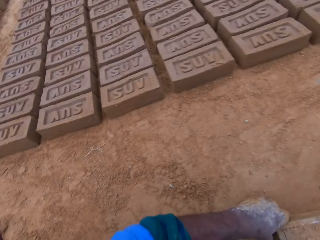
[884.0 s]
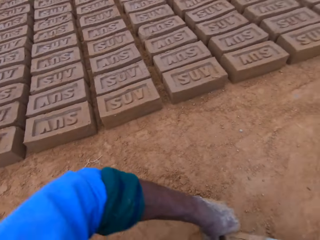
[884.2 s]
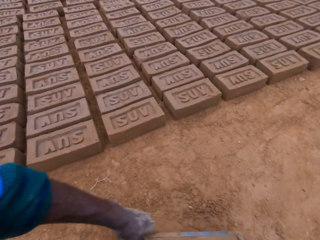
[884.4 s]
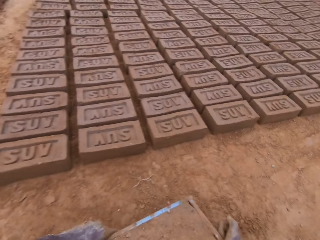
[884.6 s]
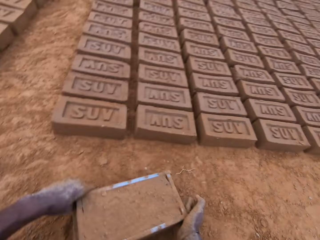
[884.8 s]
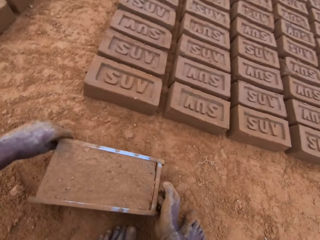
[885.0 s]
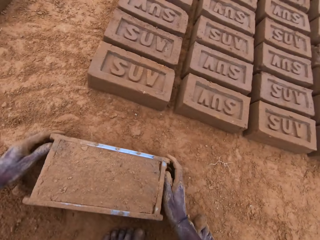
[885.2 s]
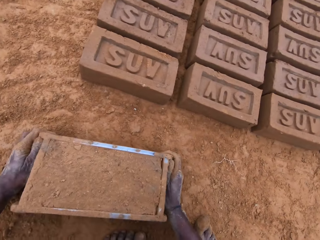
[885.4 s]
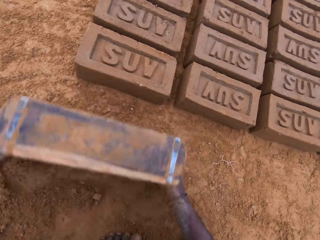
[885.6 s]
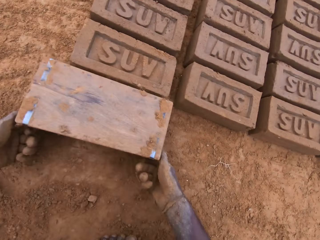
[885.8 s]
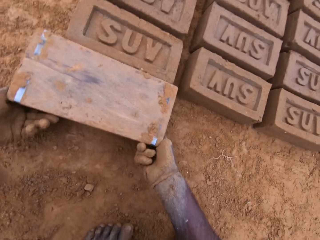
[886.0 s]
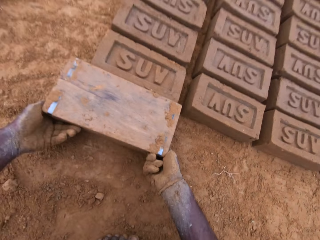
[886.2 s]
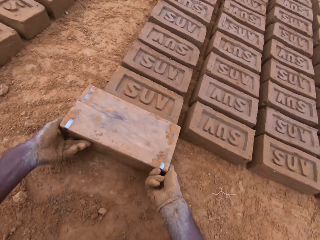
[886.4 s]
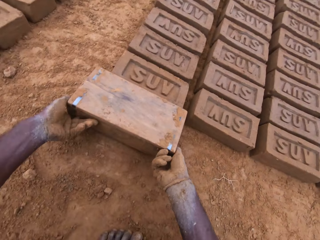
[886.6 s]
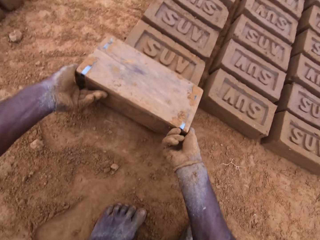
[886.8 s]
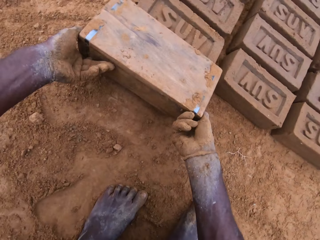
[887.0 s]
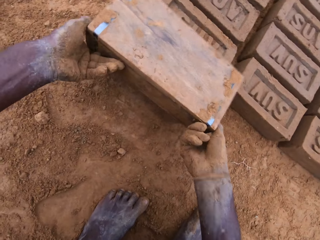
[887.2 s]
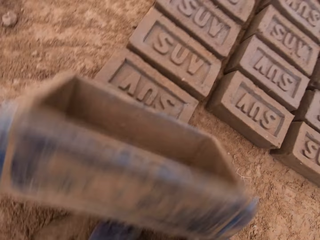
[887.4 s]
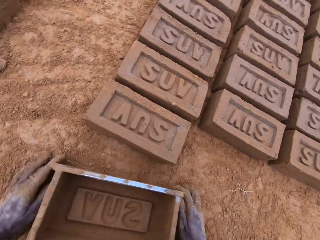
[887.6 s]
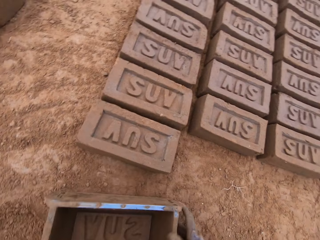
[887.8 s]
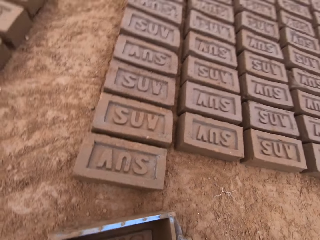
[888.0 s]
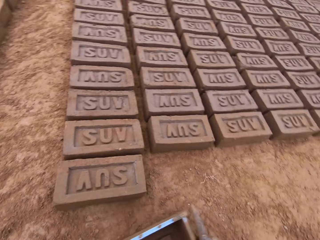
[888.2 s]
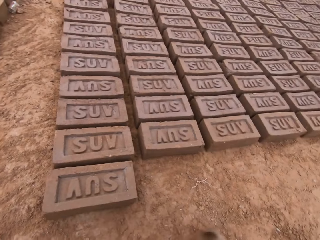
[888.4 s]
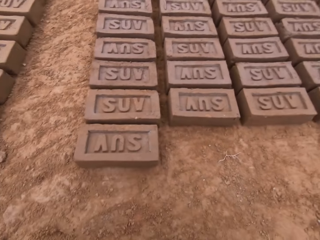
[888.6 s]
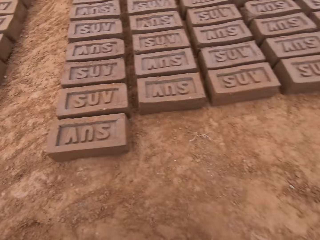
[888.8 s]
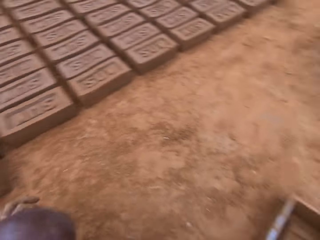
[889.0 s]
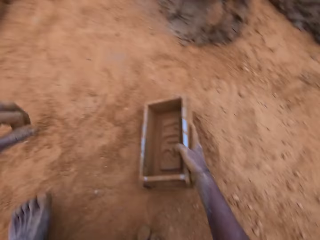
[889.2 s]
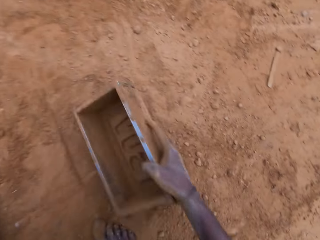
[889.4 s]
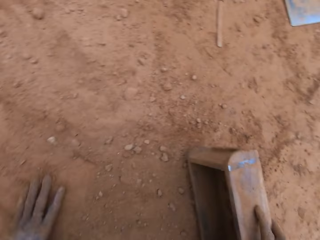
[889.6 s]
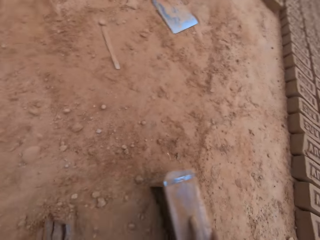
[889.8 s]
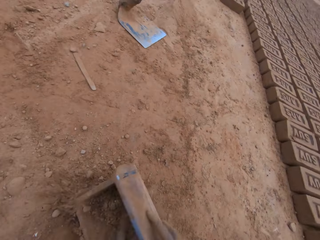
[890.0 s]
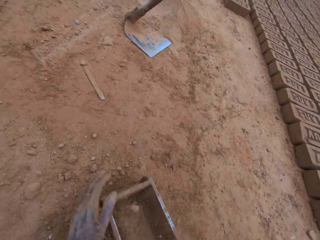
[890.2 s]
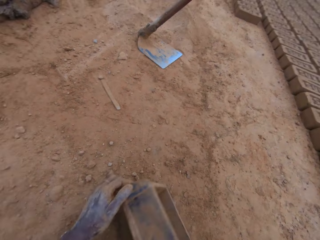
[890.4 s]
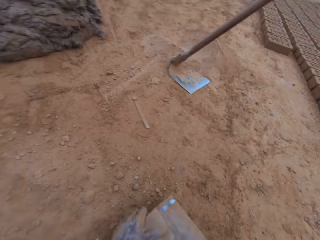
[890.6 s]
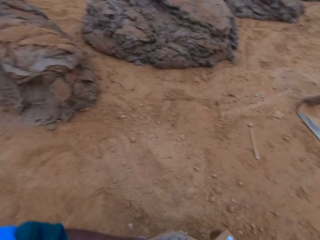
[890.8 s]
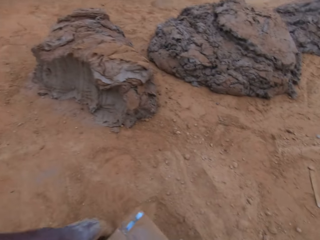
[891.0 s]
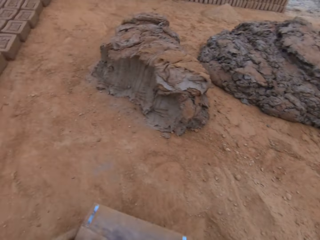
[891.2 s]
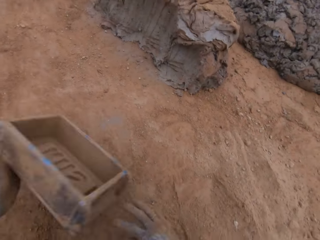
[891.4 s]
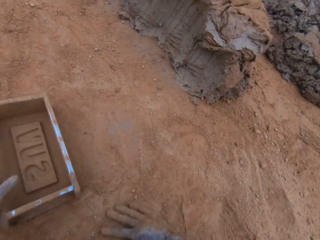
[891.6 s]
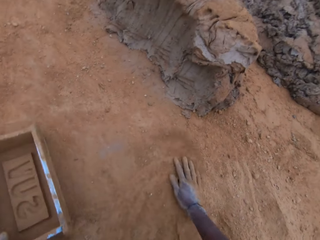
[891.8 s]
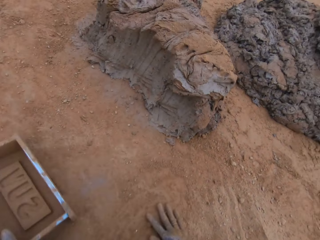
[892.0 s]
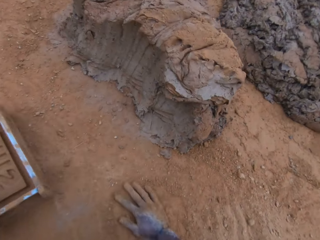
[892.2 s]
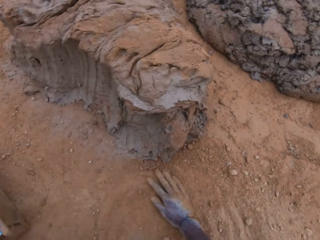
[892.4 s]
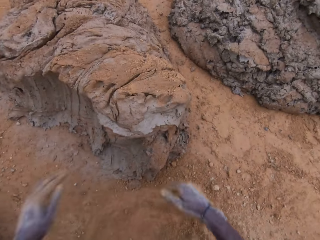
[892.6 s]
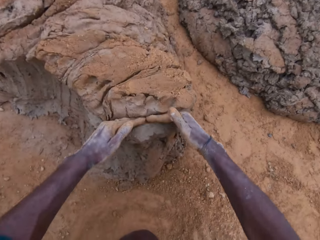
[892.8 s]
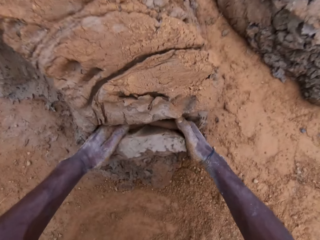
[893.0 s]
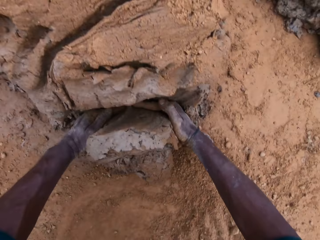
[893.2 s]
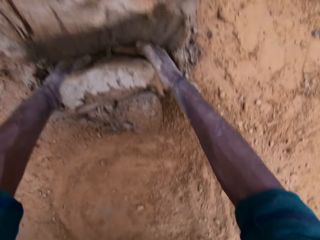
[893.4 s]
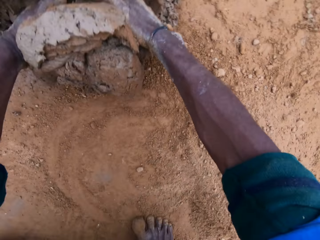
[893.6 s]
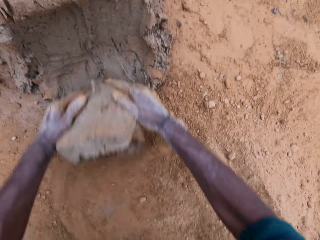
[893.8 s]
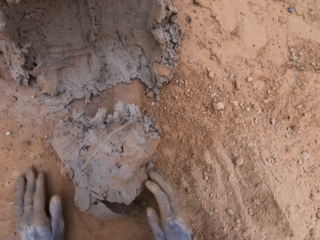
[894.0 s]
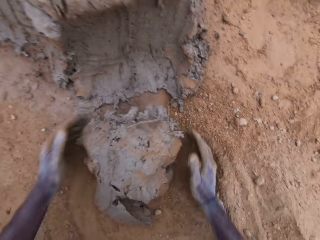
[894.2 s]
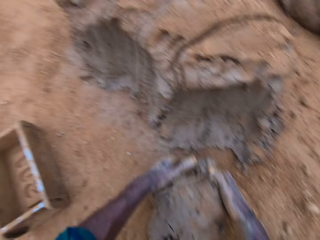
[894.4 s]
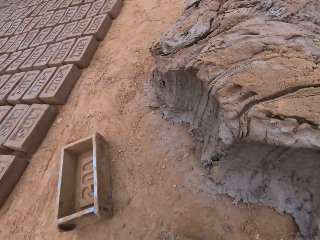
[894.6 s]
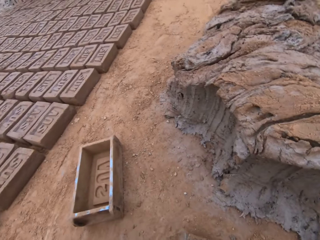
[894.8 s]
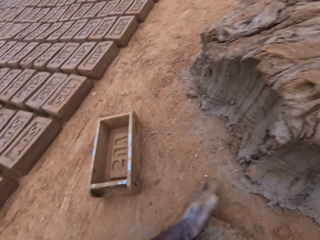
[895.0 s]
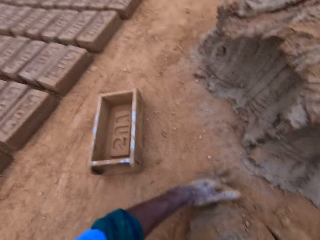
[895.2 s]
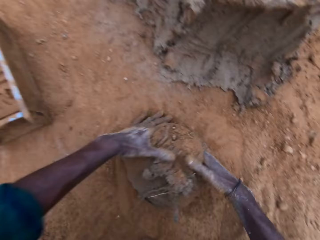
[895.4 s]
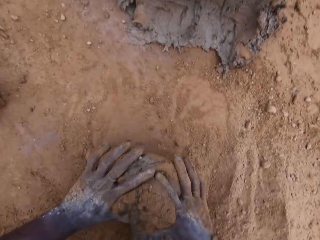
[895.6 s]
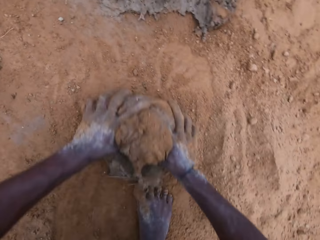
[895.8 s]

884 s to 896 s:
The camera wearer spreads soil in a clay mixture in a wooden brick mold. He picks up the wooden brick mold from the ground. He moves the mold. He turns the mold upside down. He puts down the clay mixture from the wooden brick mold on the ground. He retrieves the mold. He puts down the wooden brick mold on the ground. He moves the wooden brick mold on the ground. He puts sand into the mold. He pours the sand away. He flips the wooden brick mold on the ground. He puts down the wooden brick mold on the ground. He rubs his hand on the ground. He cuts the clay mixture with hands. He scoops mortar with his hand. He molds the clay mixture.

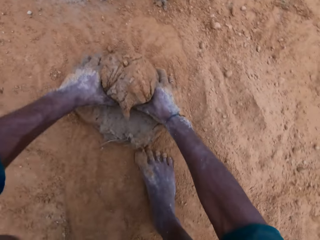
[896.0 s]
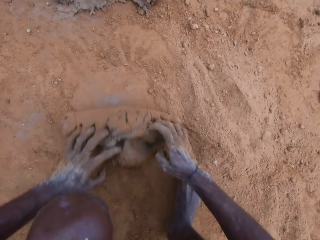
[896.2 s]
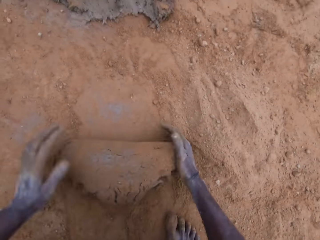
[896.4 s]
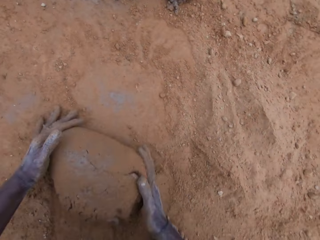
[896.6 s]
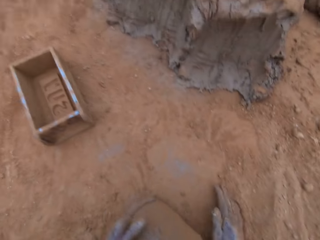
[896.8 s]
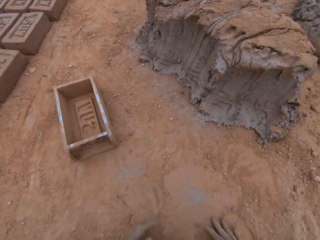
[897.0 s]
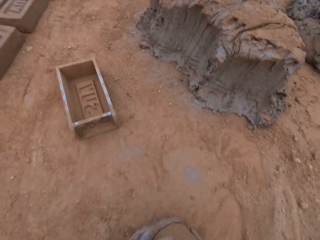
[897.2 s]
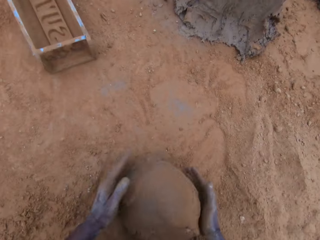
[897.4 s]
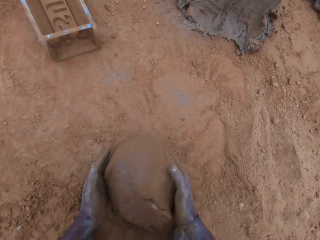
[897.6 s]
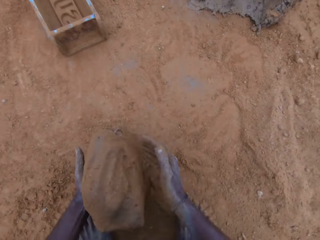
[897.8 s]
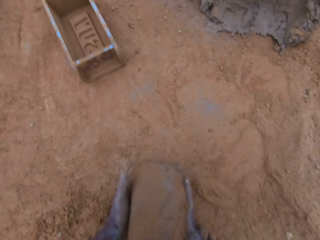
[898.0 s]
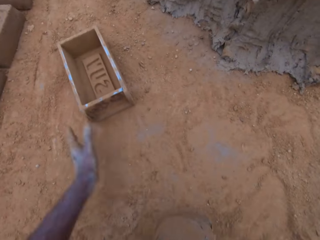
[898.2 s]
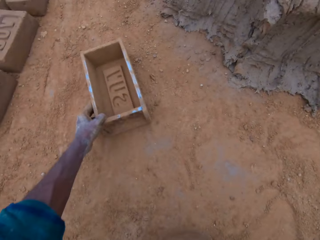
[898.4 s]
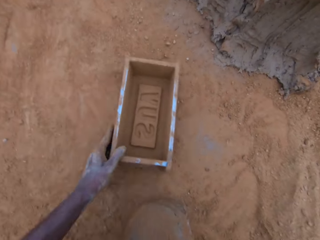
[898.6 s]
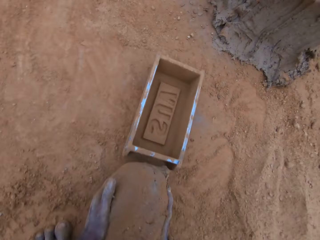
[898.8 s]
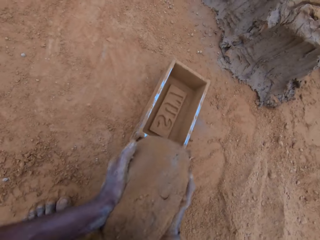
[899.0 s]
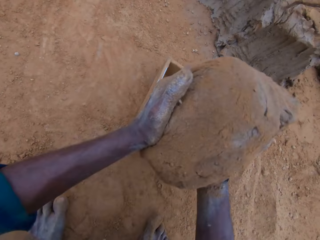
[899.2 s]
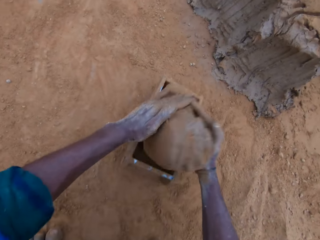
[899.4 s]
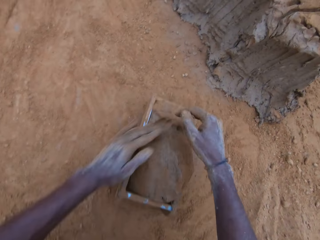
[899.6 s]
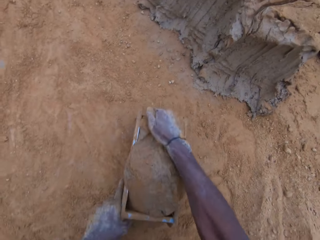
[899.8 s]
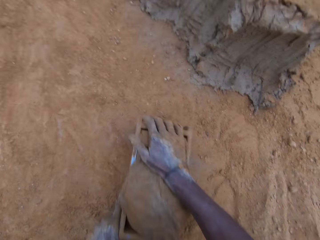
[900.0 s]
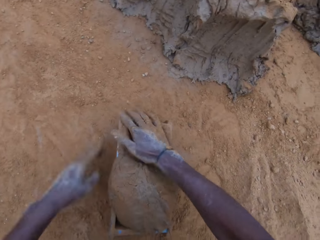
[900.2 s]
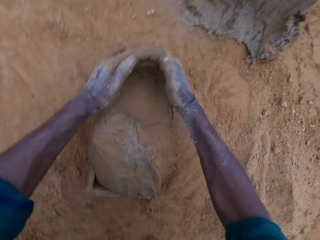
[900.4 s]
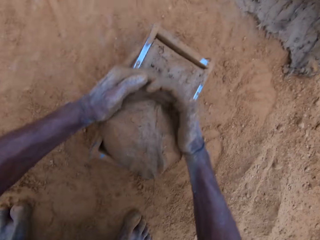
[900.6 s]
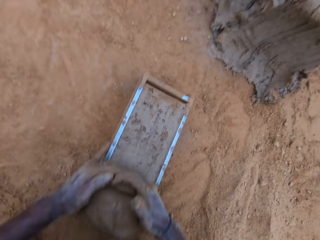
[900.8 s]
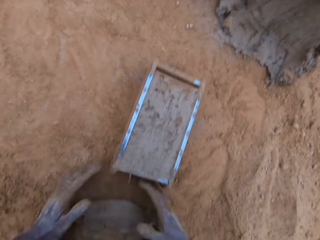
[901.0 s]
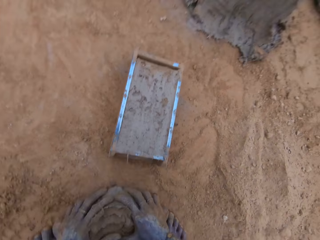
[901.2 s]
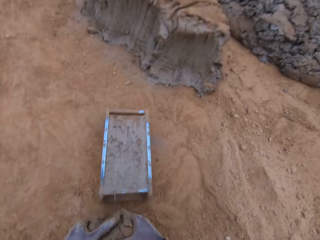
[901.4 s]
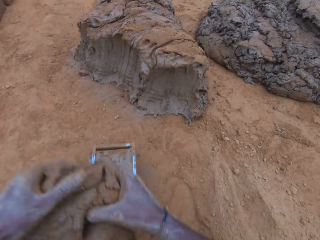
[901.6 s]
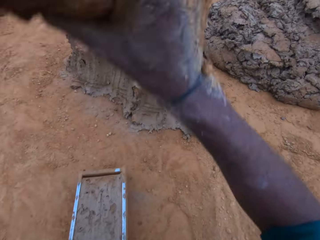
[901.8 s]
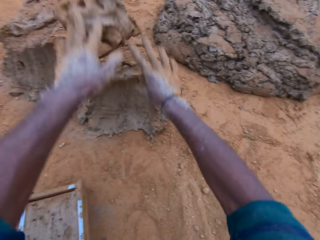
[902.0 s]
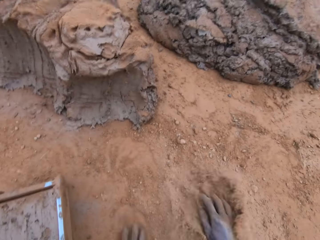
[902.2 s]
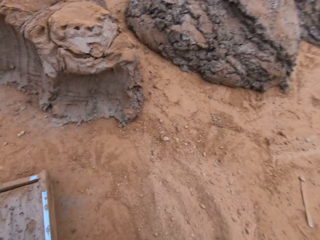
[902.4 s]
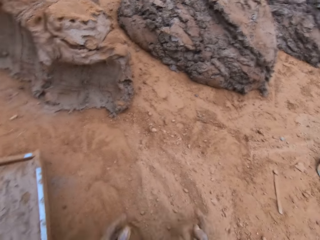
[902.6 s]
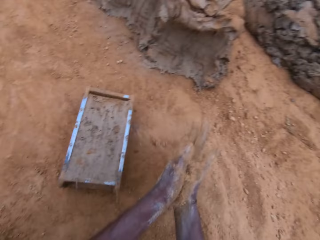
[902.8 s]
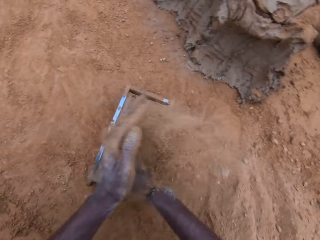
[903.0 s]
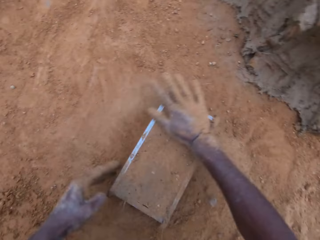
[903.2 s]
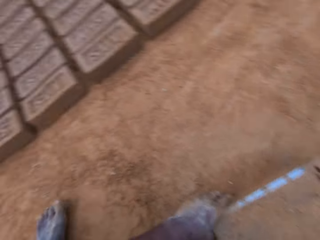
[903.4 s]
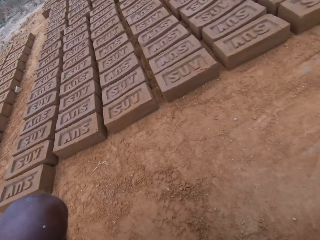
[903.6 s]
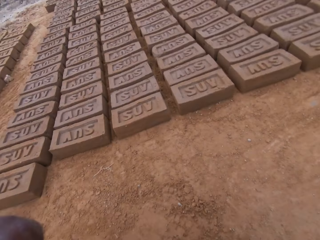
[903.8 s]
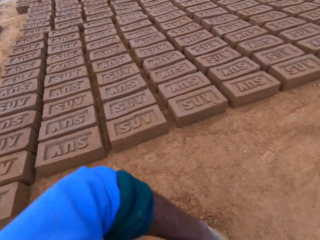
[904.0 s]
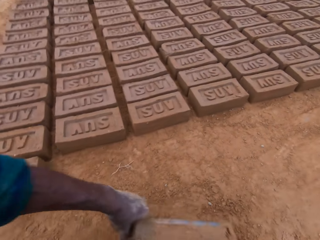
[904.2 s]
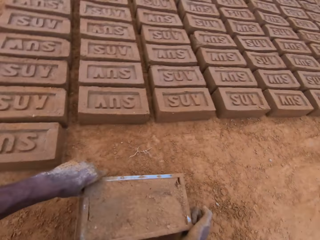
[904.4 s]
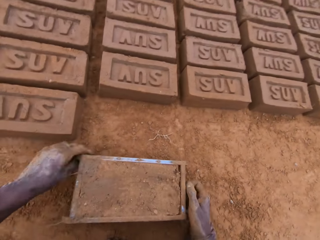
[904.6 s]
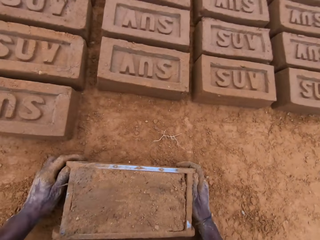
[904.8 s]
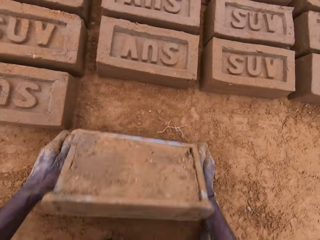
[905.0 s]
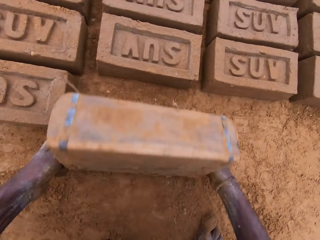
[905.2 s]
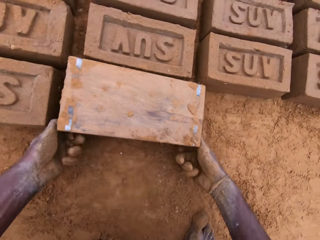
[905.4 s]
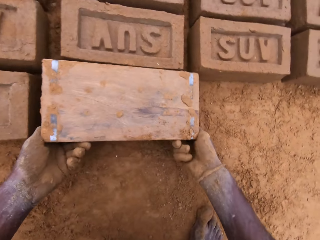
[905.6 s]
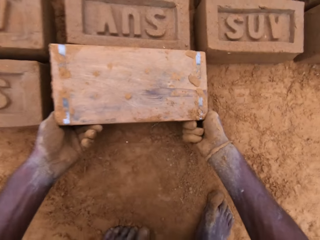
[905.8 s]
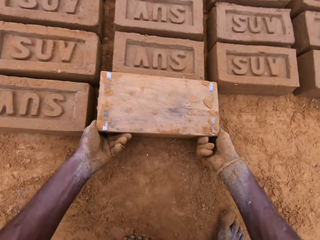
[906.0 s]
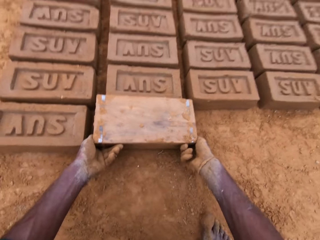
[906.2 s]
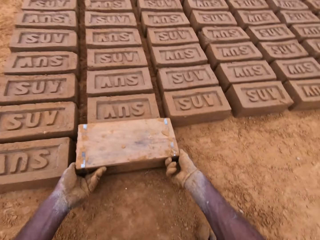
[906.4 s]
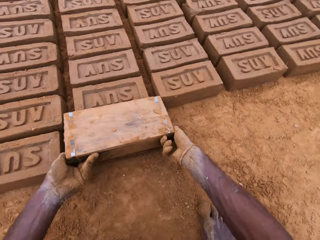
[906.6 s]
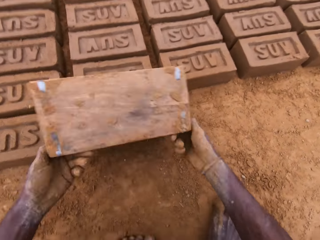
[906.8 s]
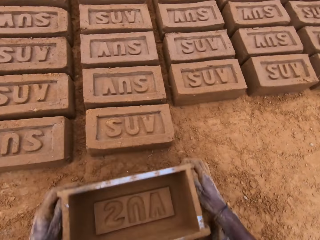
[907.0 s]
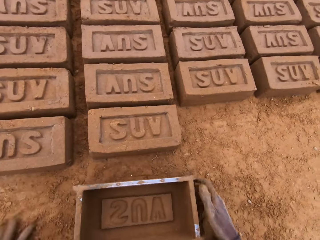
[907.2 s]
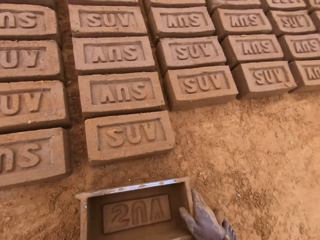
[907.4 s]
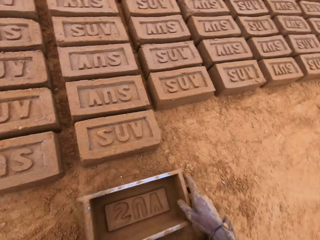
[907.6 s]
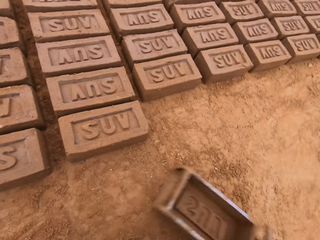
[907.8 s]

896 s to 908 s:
The camera wearer mixes the mortar on the ground. They pull the mold closer on the ground. They carry the mortar from the ground. They drop the mortar in the mold. They level the mortar in the mold. They take the excess mortar from the wooden brick mold. They put down a clay mixture on the ground. They throw the excess mortar. They spread soil on the clay mixture in the wooden brick mold. They rub sand on the mold. They pick up the wooden brick mold from the ground. They move the mold. They turn the mold upside down. They put down the clay mixture from the wooden brick mold on the ground. They retrieve the mold. They put down the wooden brick mold on the ground.
